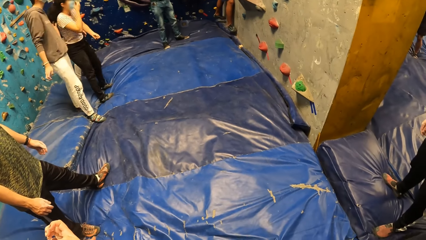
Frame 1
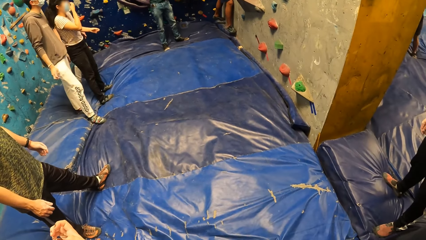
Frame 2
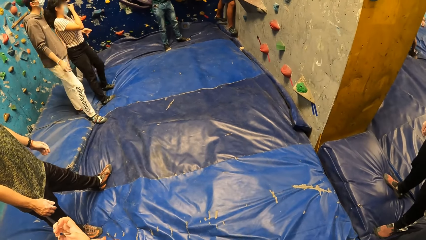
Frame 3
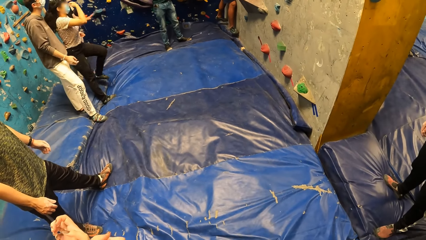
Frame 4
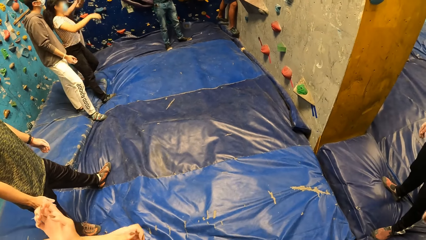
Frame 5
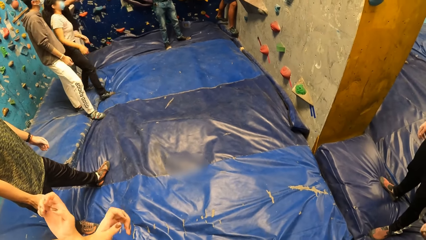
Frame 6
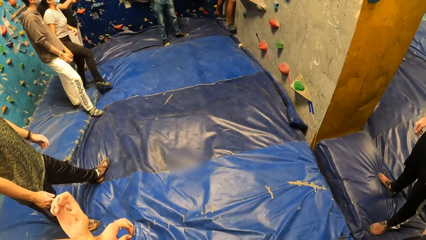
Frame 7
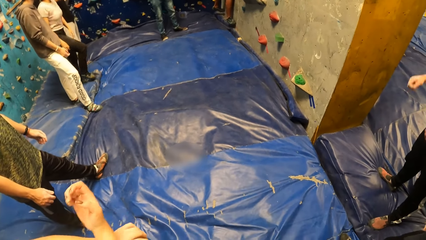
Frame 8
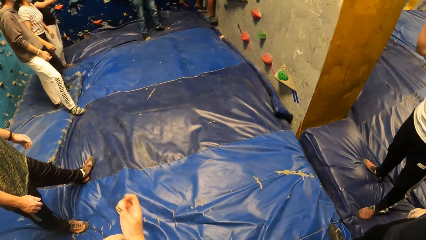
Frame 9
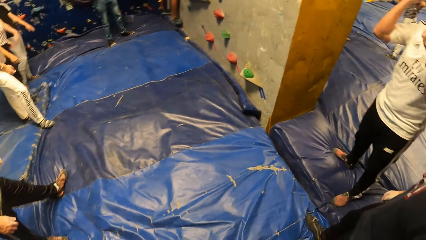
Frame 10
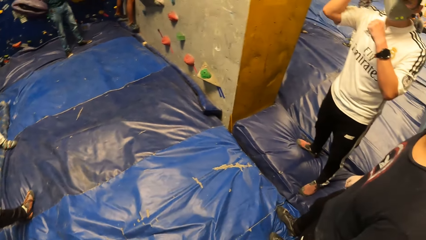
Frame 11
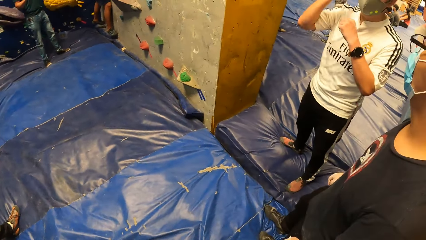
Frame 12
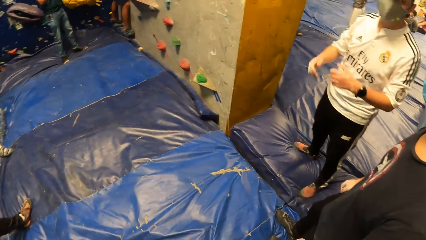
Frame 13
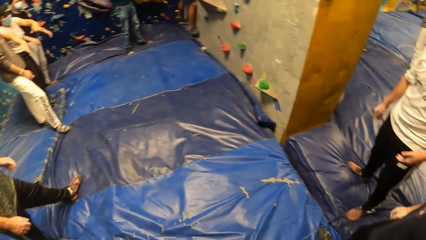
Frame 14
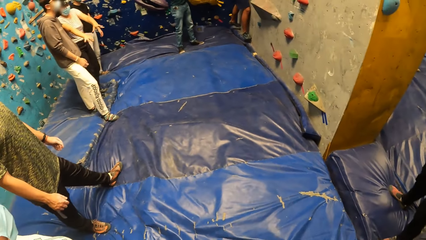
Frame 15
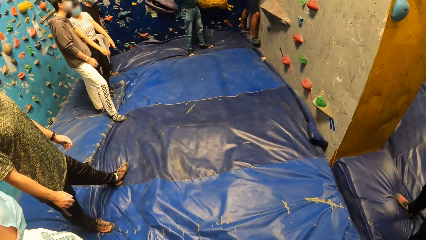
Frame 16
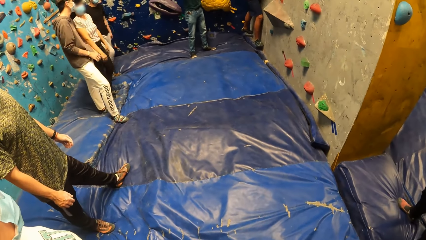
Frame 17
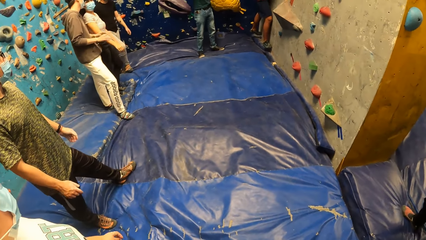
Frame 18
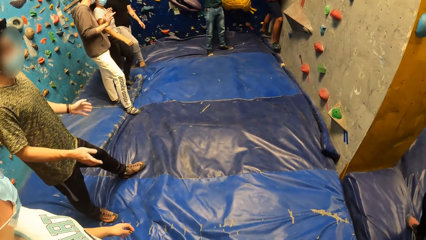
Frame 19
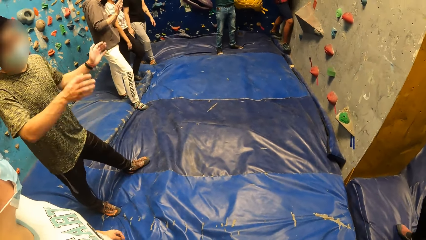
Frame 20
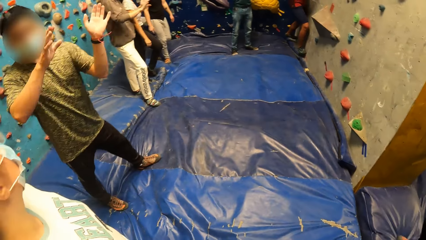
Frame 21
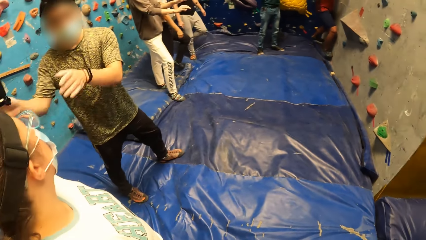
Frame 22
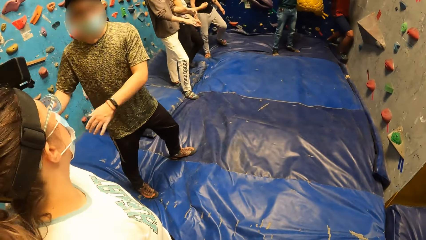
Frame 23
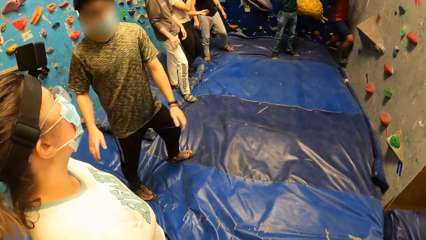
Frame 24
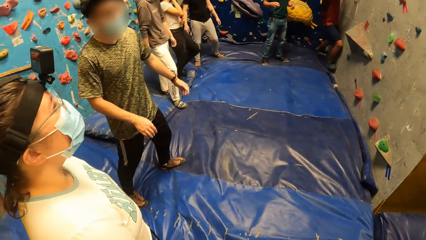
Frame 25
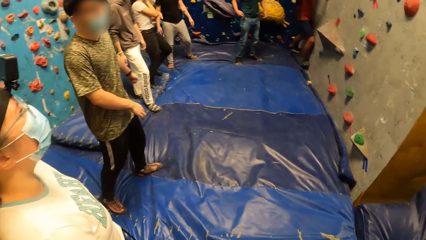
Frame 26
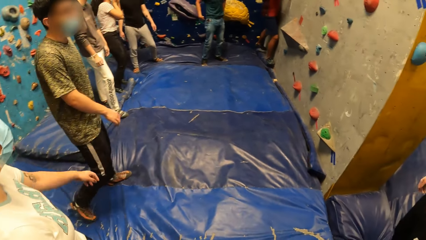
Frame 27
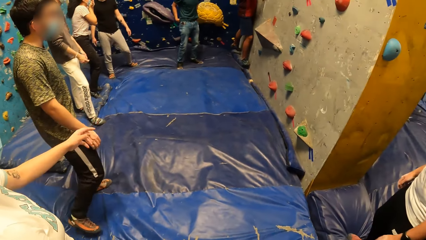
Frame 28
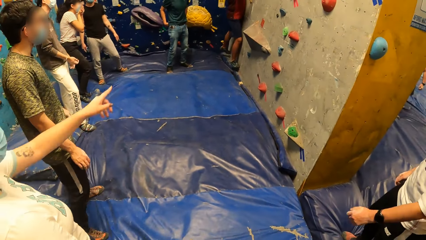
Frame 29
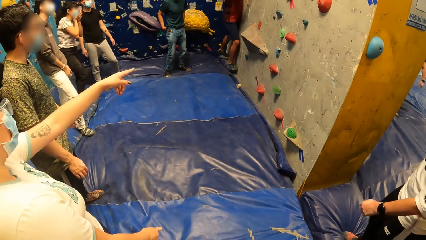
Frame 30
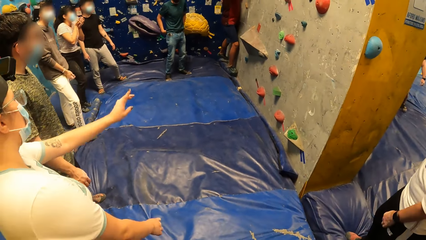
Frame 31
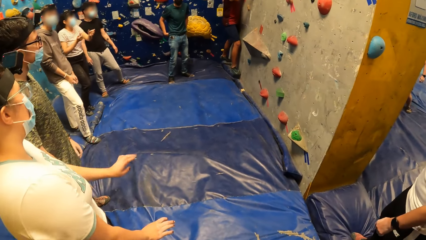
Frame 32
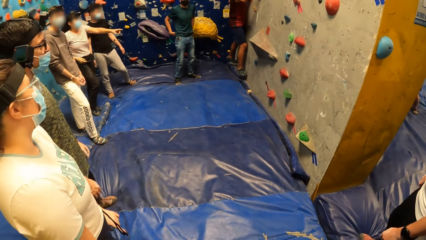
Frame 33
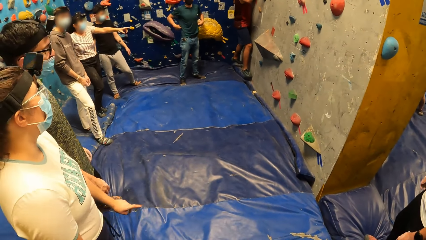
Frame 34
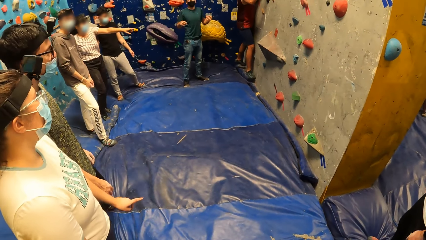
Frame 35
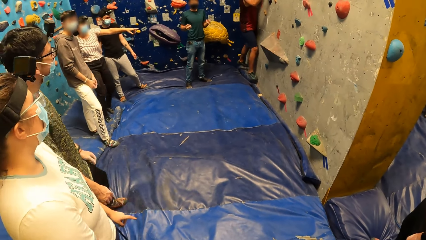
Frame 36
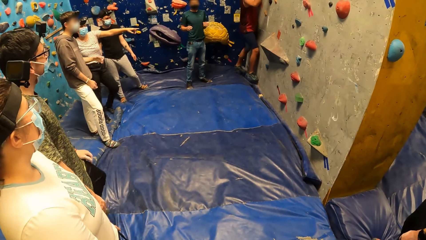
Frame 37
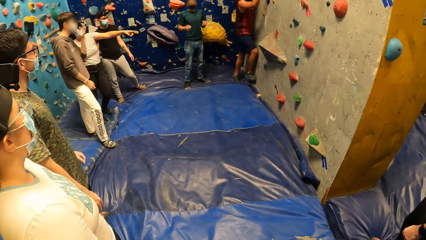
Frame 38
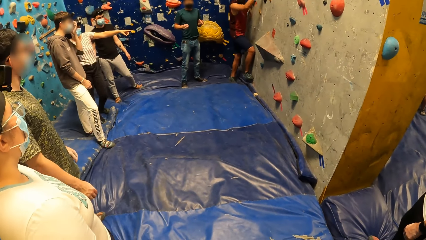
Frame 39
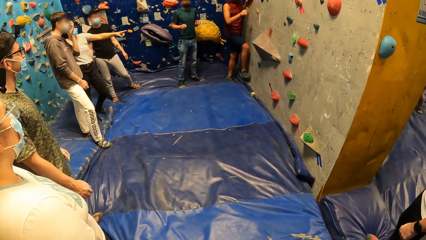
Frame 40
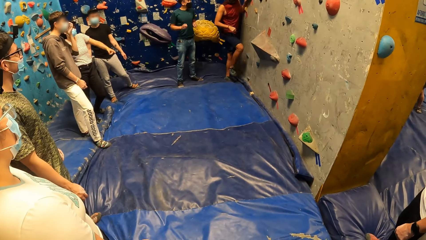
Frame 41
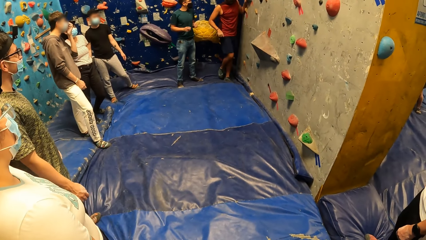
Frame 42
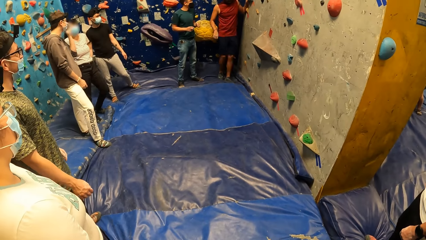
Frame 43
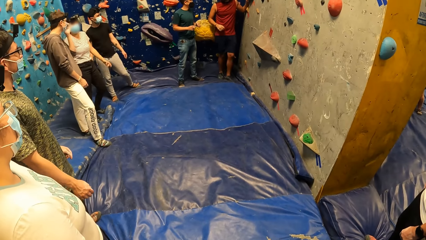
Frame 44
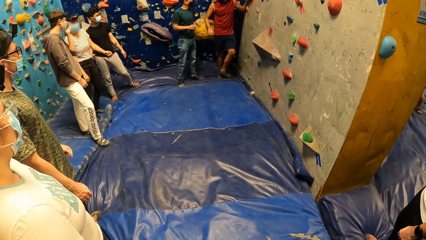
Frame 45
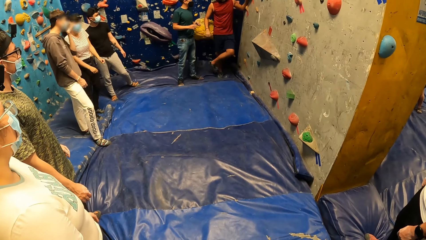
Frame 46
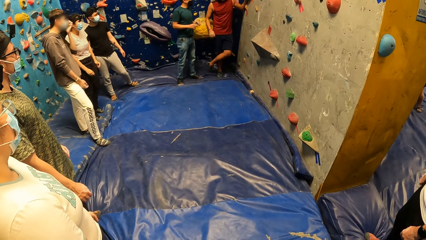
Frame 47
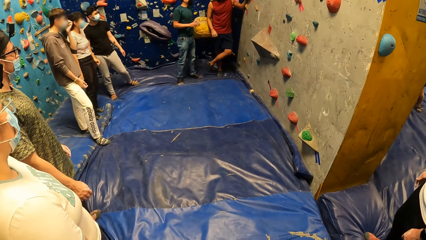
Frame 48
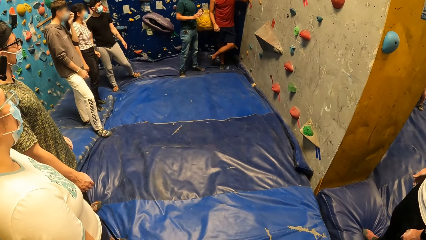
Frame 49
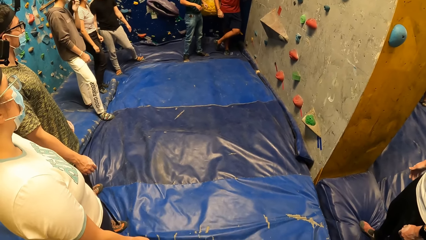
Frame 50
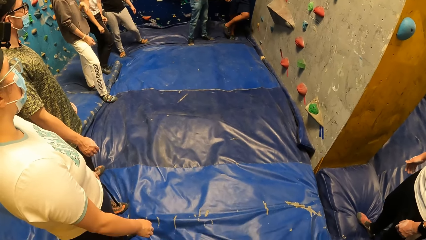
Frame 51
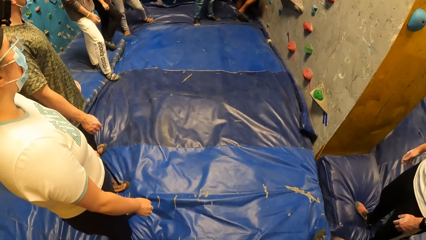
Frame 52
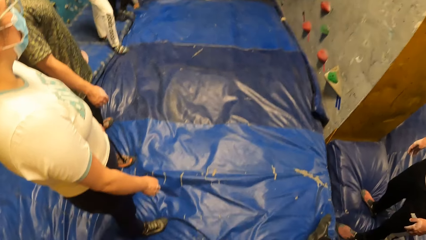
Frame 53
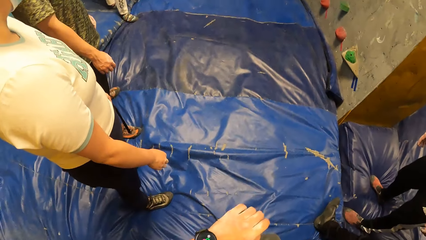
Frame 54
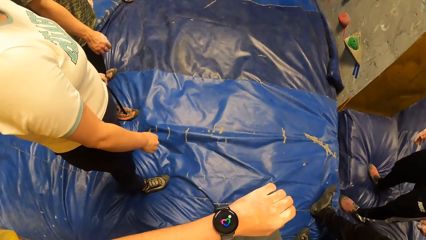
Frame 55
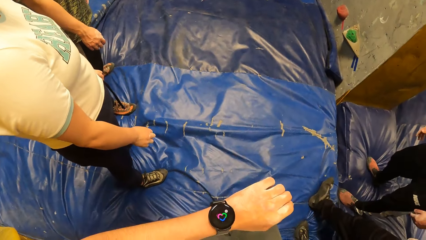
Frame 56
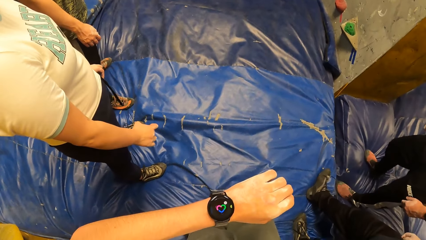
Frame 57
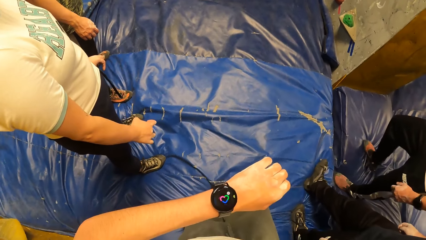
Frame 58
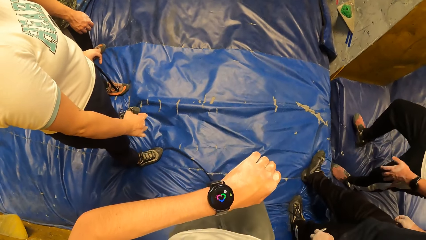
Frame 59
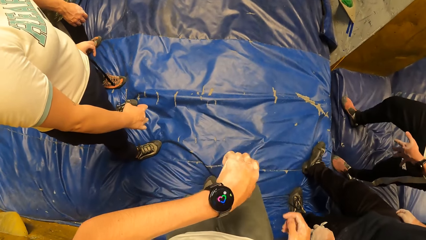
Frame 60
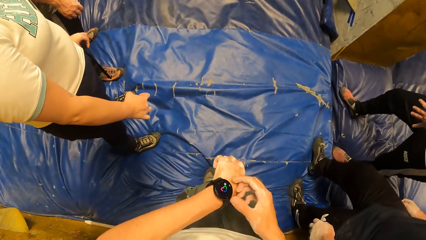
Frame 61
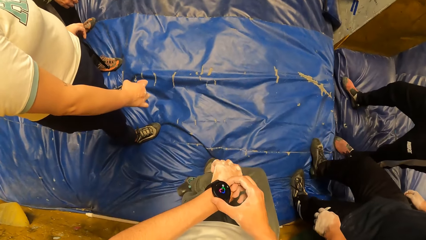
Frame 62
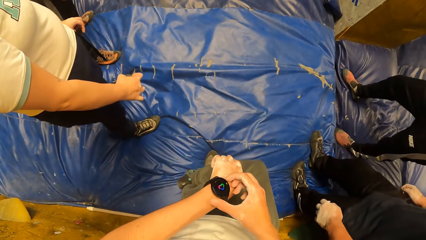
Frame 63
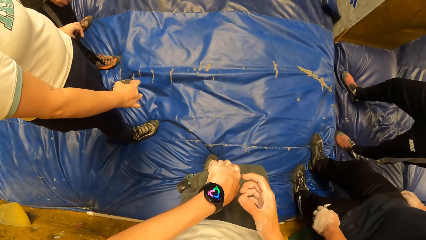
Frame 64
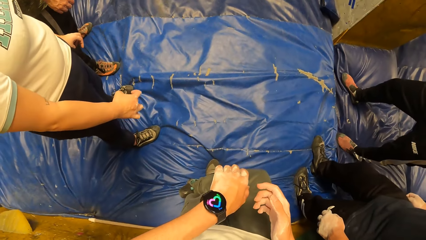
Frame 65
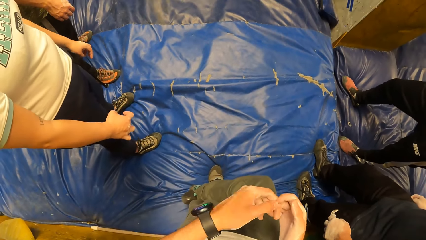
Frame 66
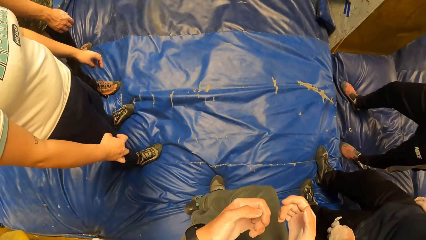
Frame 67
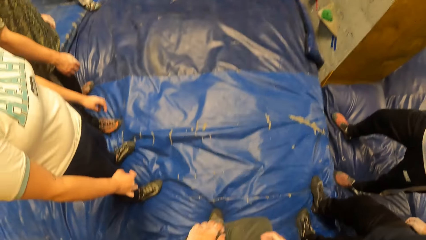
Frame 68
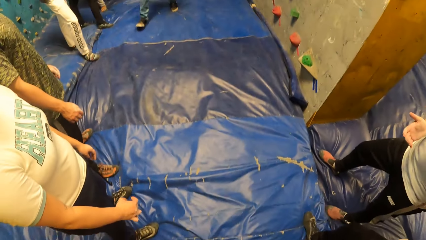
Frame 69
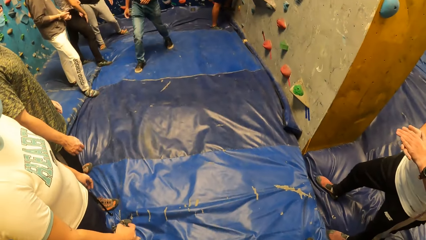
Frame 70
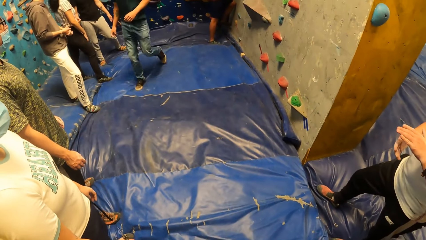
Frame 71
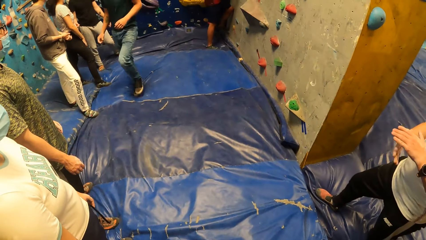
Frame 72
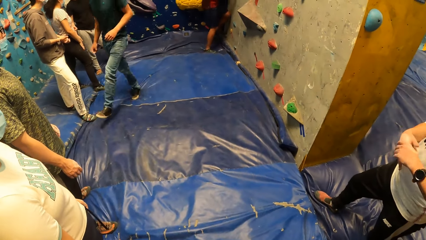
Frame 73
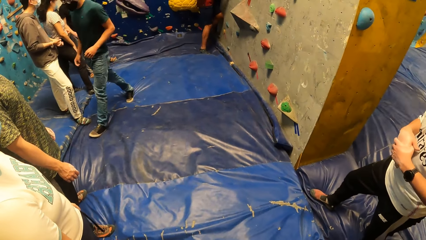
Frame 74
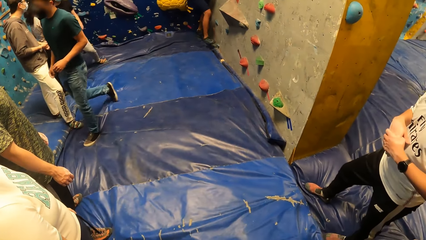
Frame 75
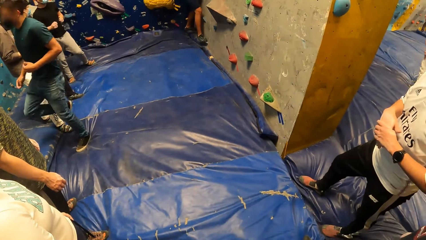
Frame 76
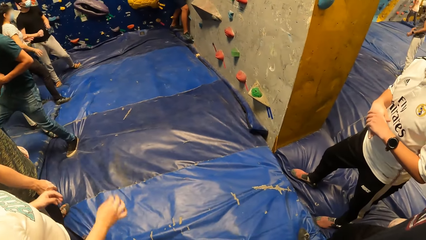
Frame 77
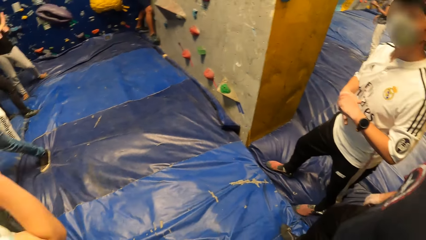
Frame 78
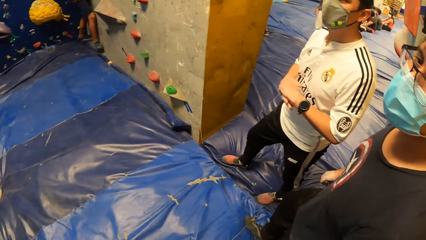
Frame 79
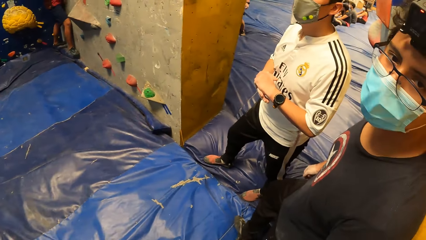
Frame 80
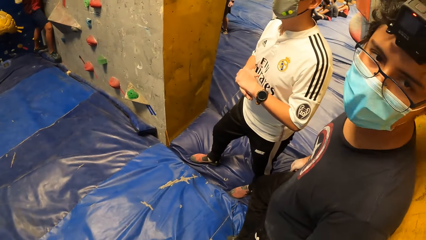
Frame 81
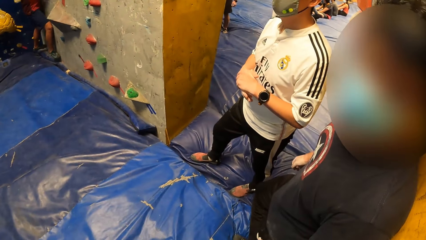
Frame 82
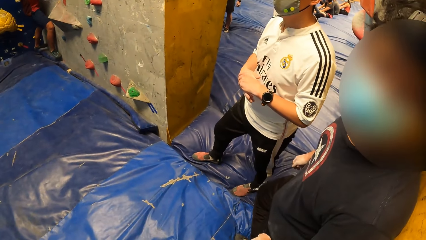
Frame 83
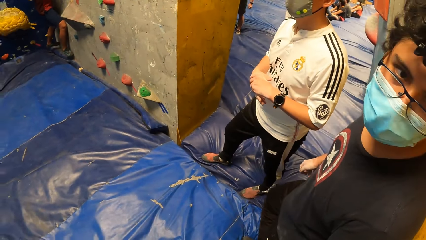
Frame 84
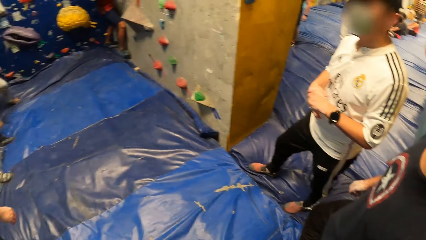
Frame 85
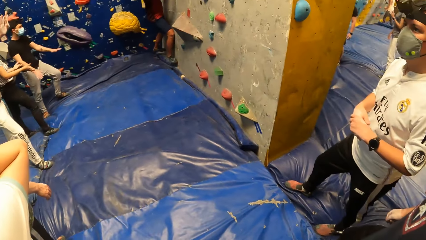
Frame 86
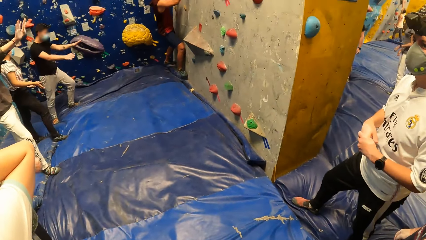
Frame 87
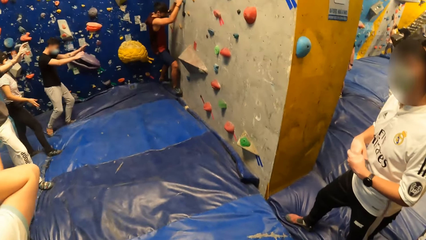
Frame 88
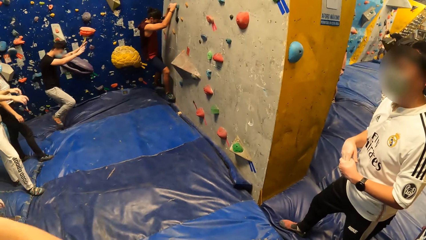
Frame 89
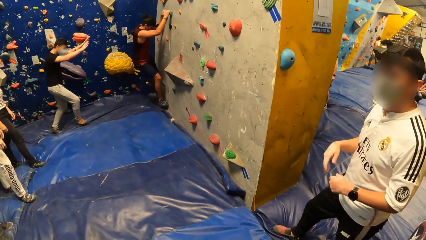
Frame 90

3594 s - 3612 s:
A man and a lady dialogue. Men dialogue and ladies dialogue. The camera wearer touches a watch on her left hand with her right hand. Another man looks at the wrist watch. The camera wearer interacts with a man.
